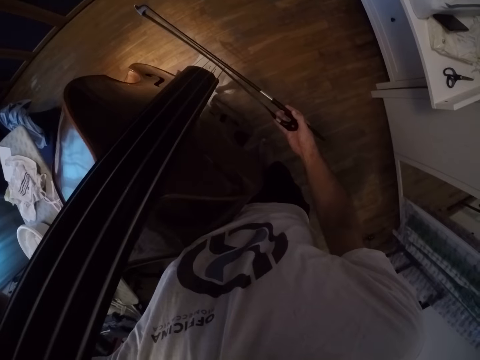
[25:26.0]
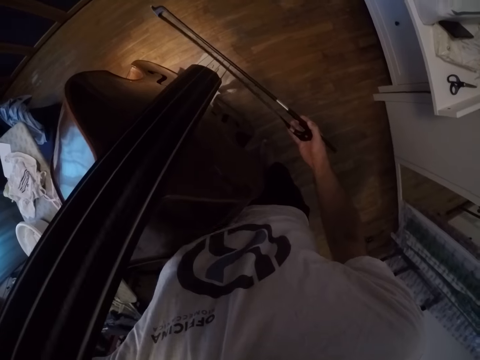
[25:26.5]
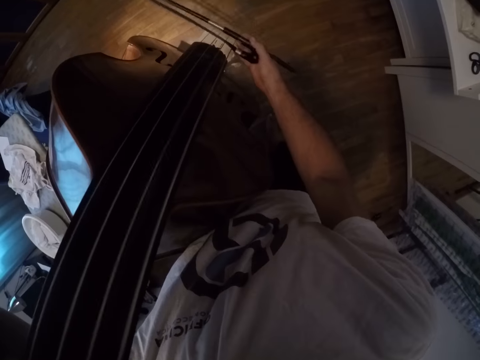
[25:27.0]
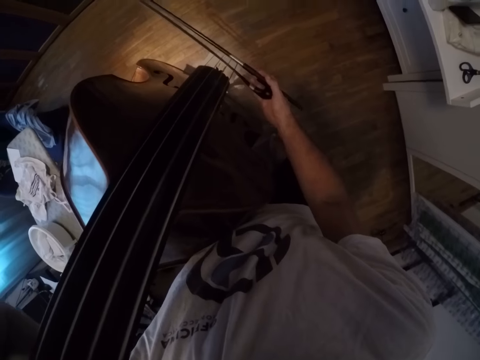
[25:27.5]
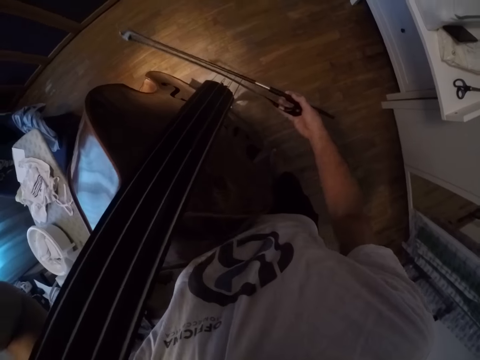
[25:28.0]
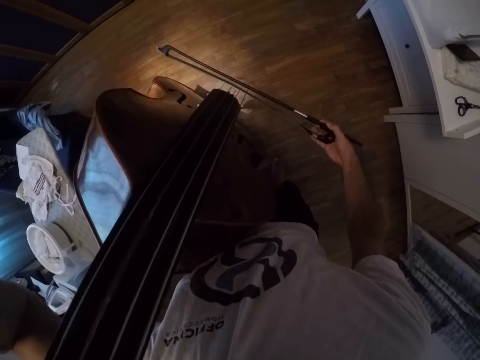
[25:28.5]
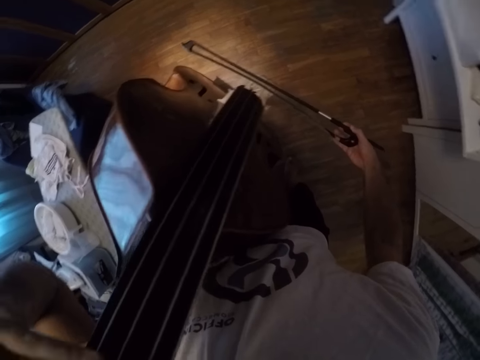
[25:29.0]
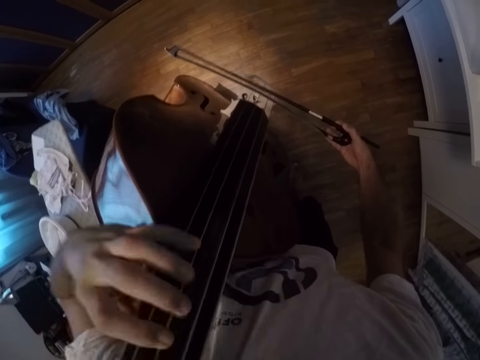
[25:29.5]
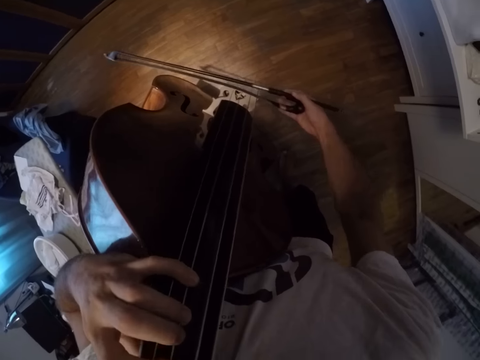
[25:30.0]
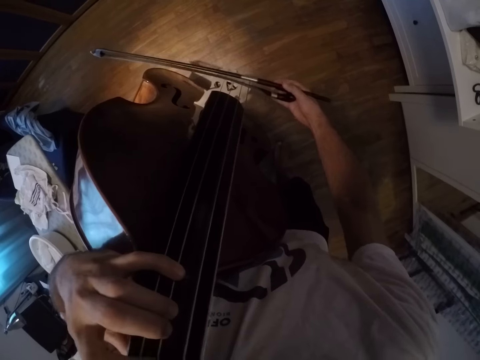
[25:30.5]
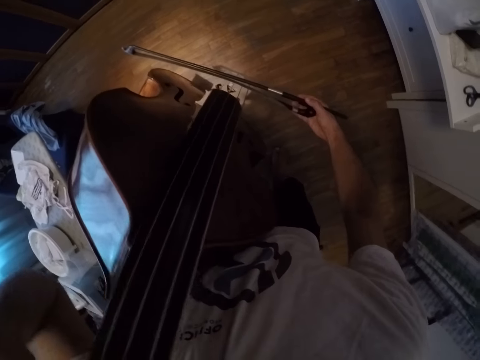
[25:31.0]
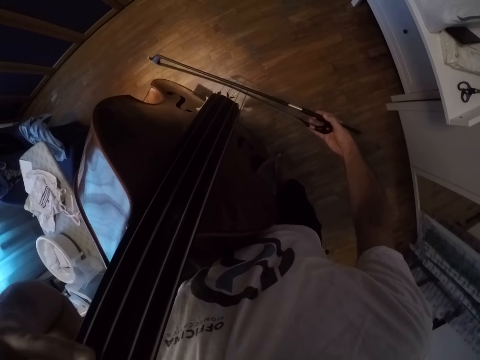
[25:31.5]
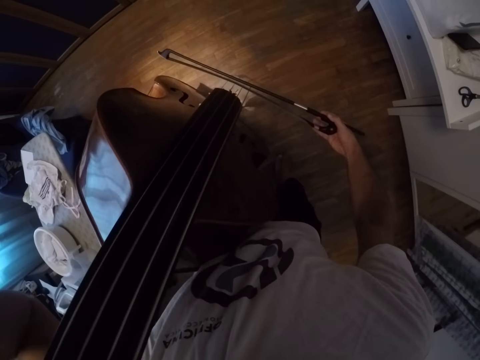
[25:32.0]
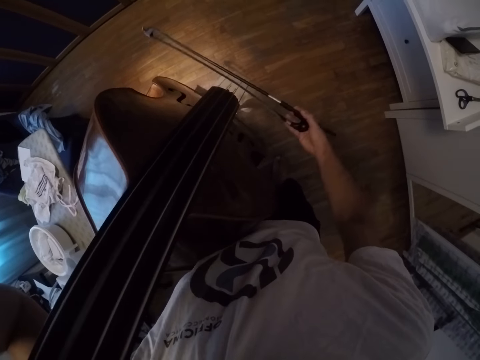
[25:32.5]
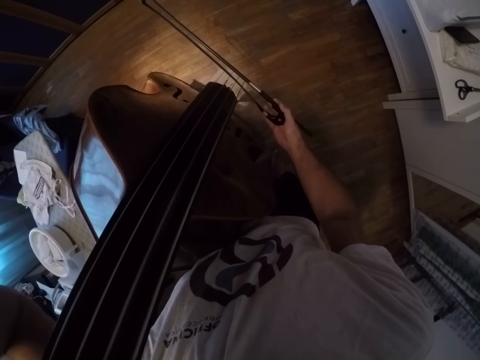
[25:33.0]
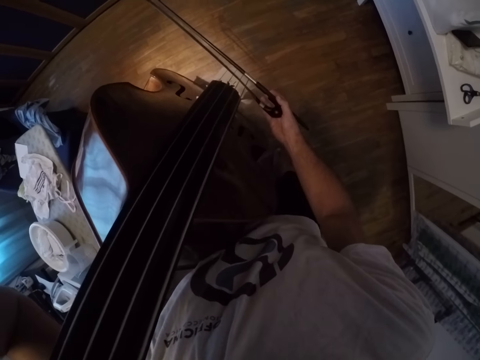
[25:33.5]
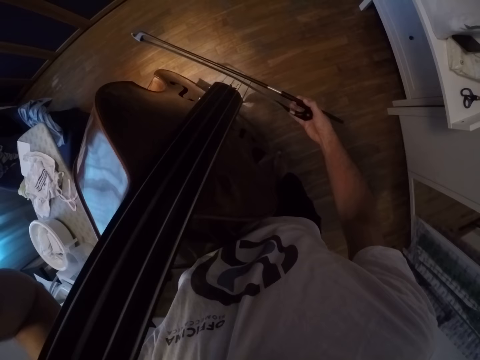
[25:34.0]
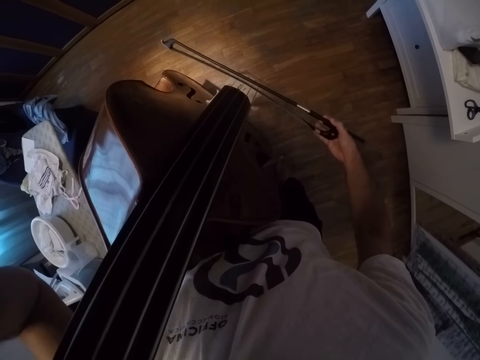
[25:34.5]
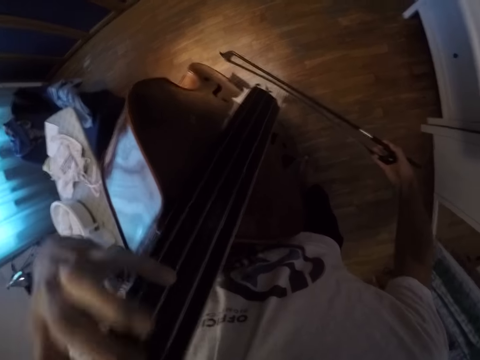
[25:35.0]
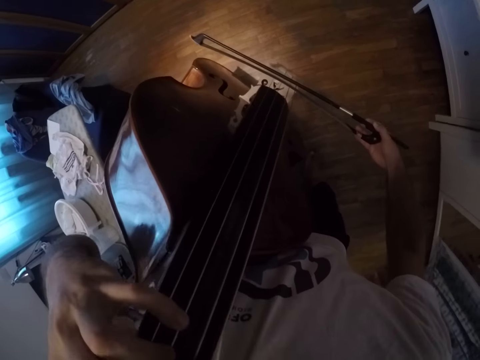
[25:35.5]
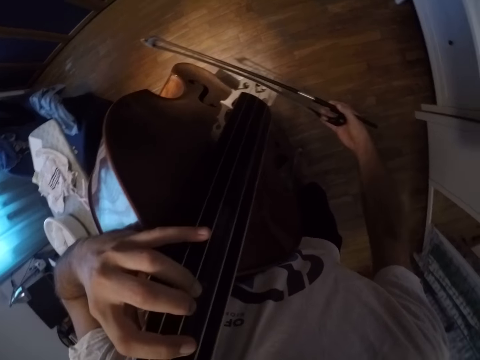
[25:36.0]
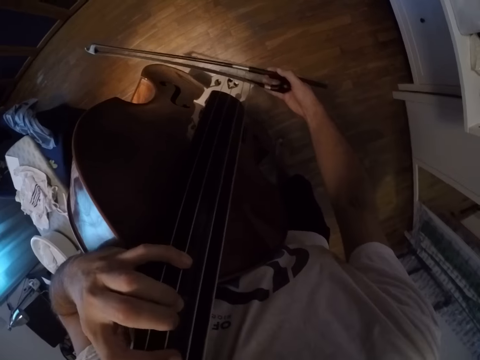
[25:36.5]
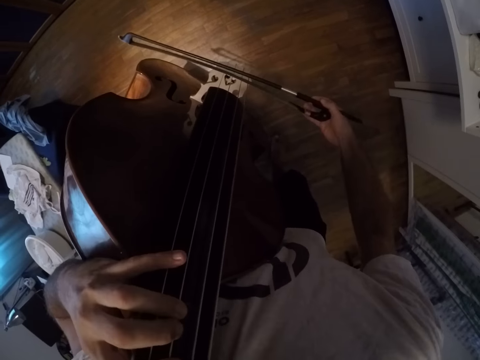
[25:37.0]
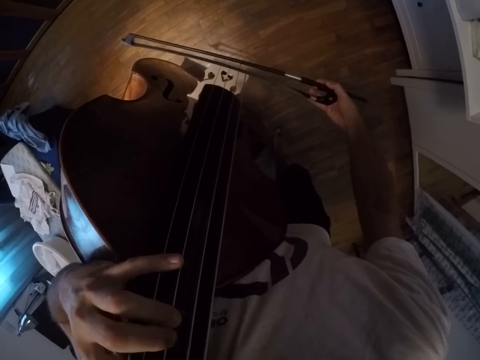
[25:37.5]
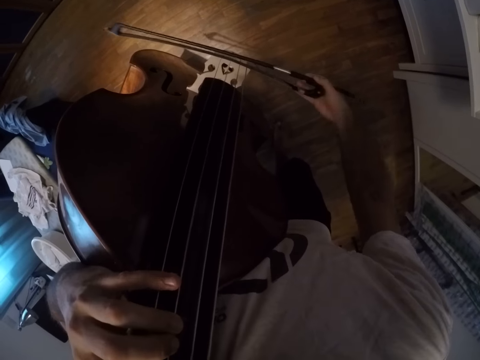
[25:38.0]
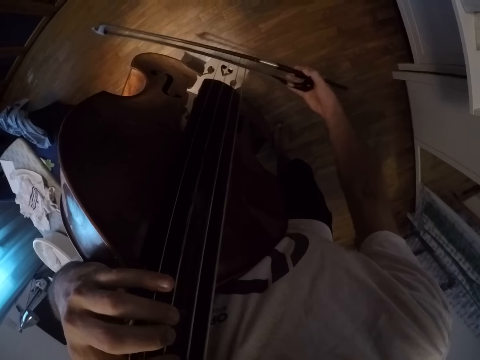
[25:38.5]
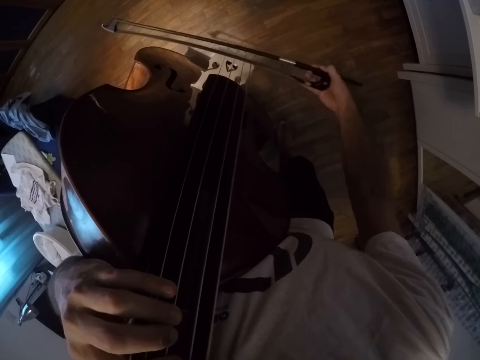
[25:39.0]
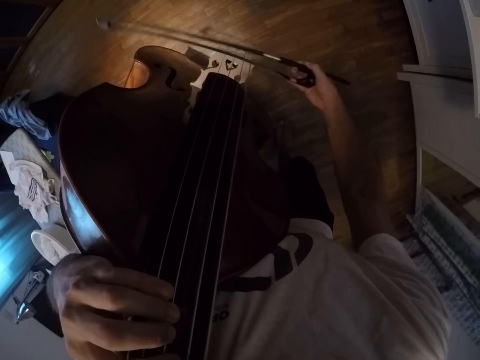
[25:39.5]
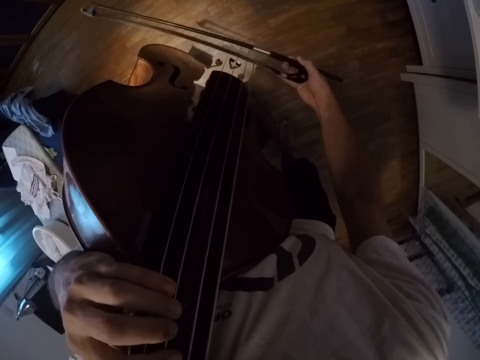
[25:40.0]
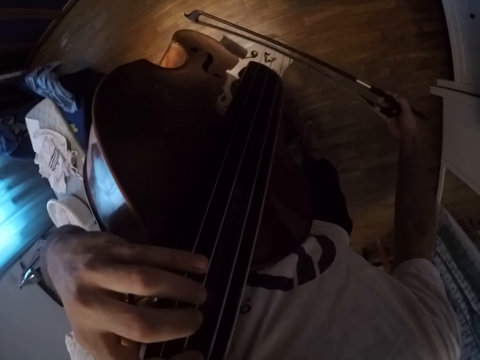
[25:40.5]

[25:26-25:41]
The camera wearer presses the violin. They play the violin.

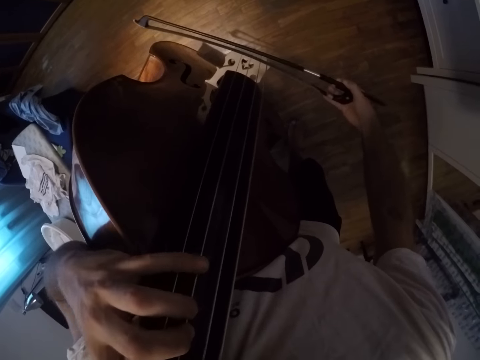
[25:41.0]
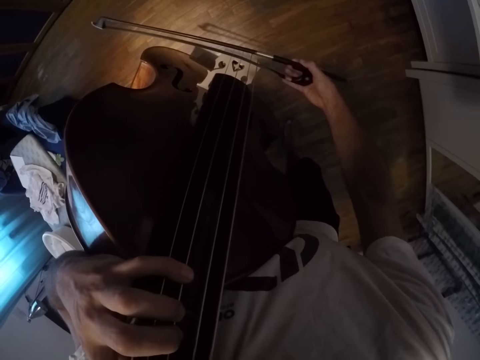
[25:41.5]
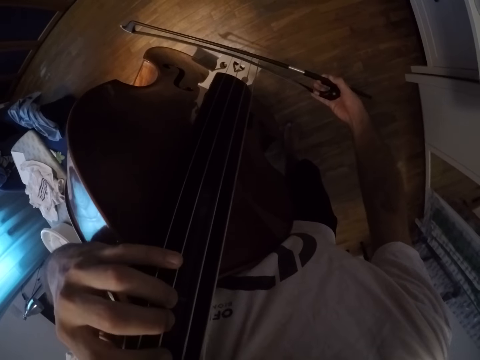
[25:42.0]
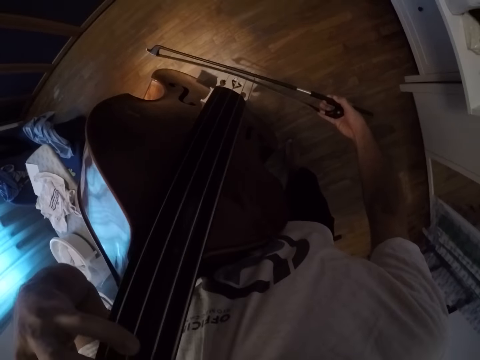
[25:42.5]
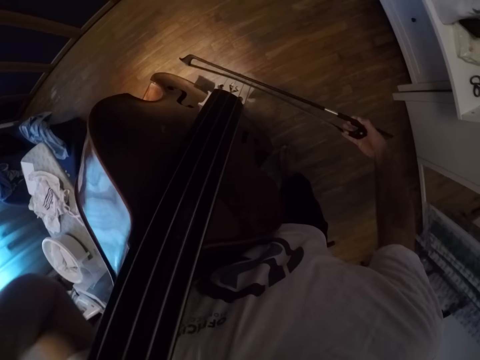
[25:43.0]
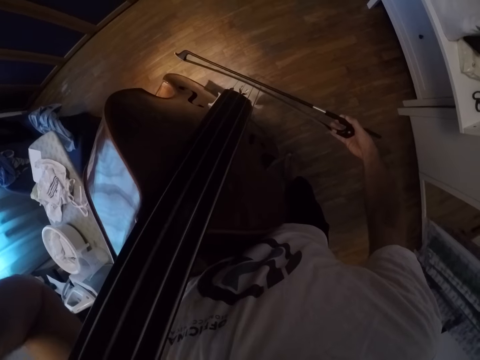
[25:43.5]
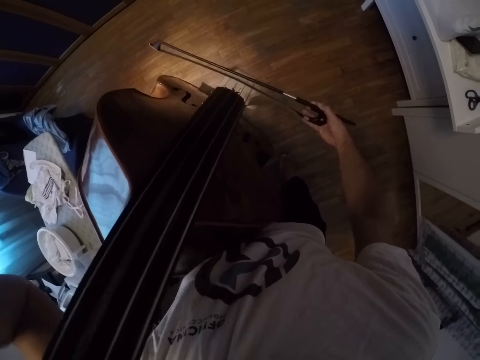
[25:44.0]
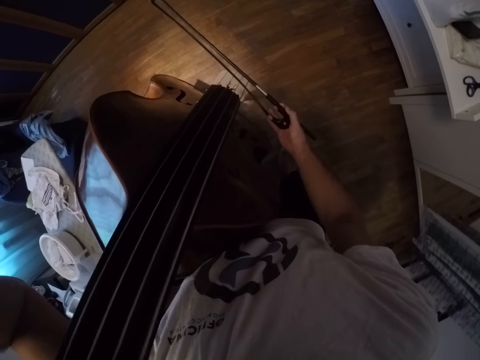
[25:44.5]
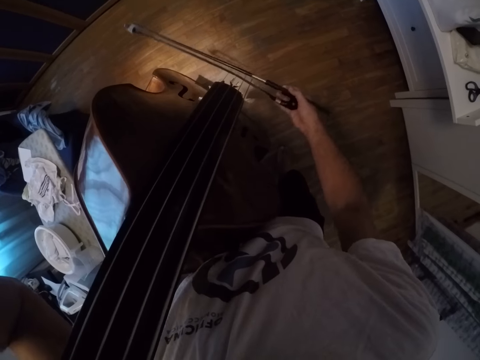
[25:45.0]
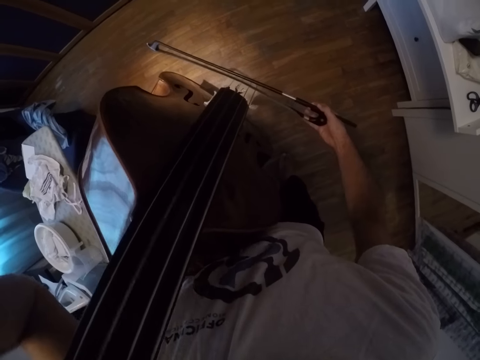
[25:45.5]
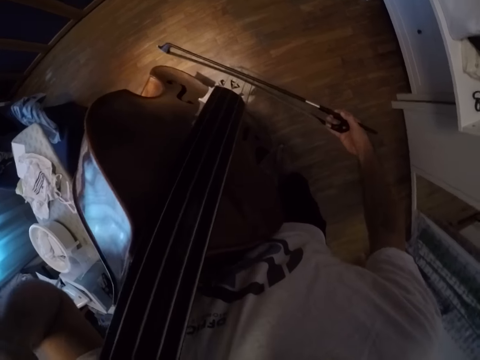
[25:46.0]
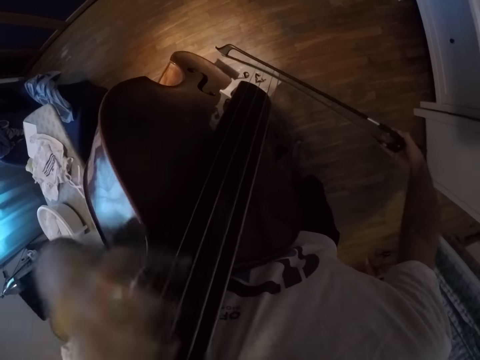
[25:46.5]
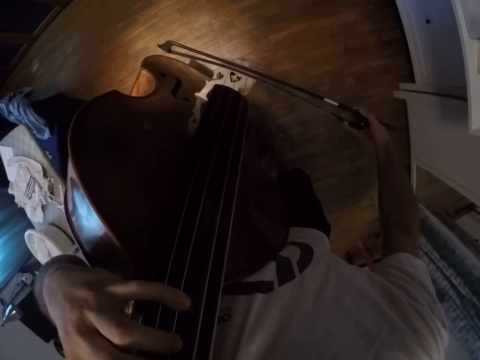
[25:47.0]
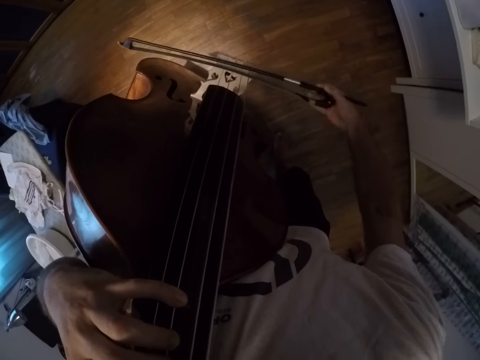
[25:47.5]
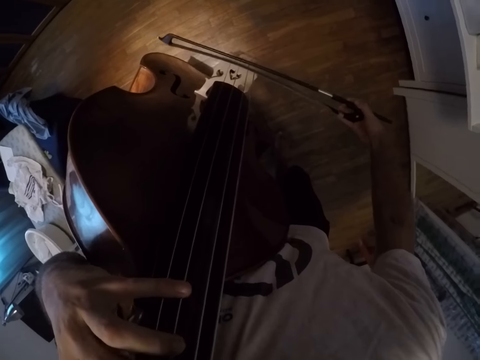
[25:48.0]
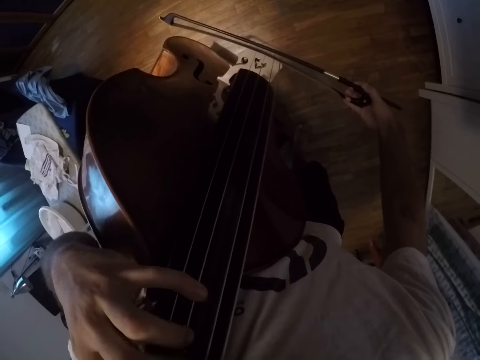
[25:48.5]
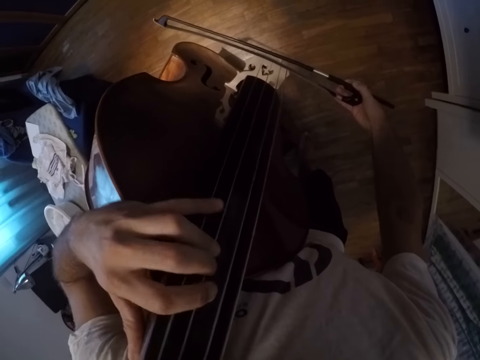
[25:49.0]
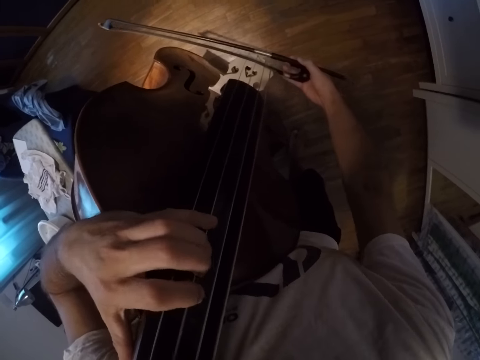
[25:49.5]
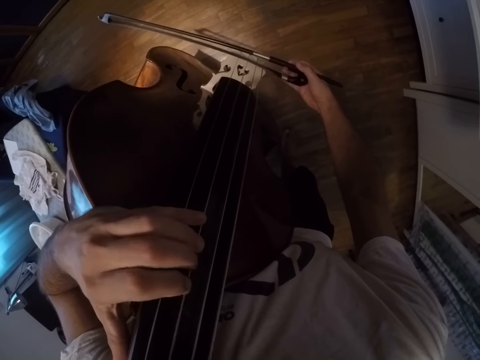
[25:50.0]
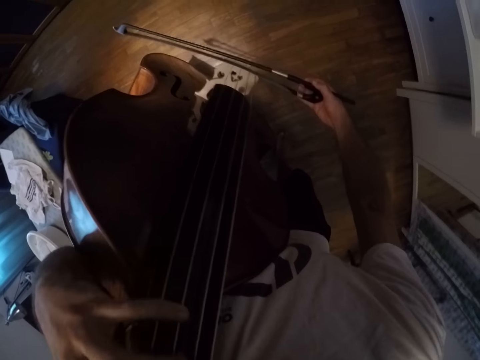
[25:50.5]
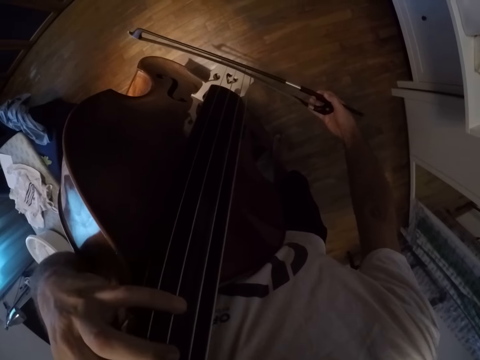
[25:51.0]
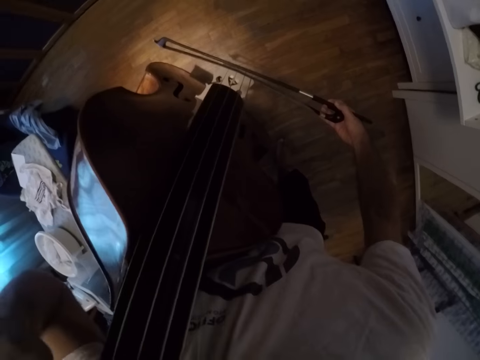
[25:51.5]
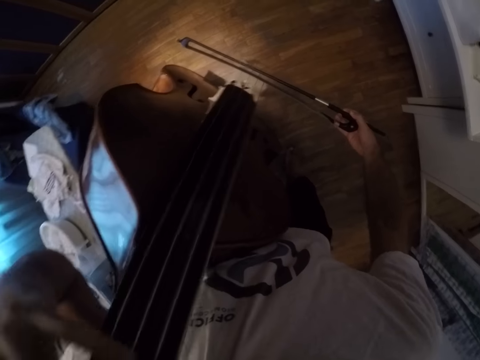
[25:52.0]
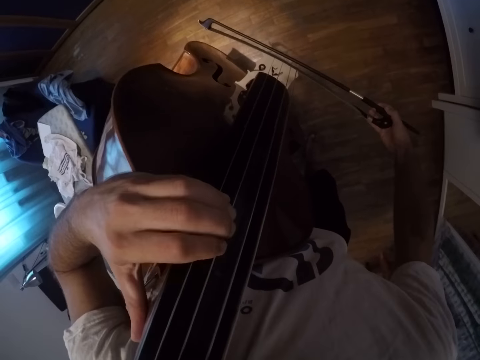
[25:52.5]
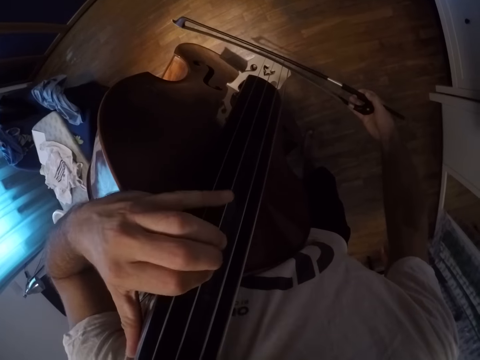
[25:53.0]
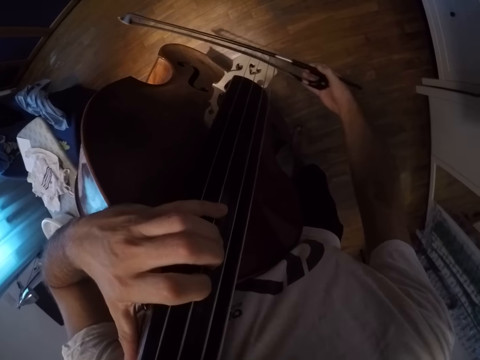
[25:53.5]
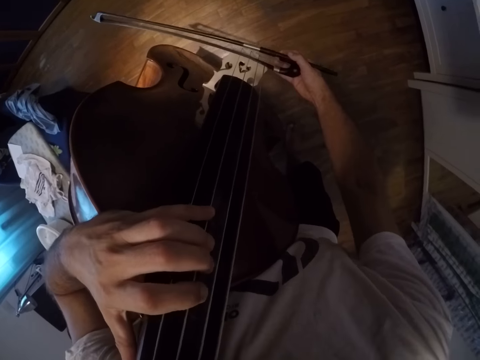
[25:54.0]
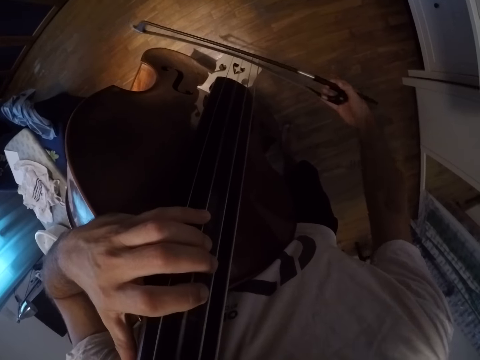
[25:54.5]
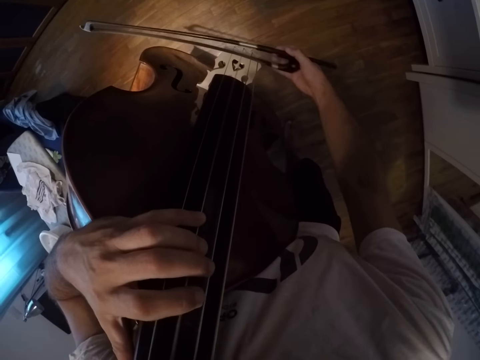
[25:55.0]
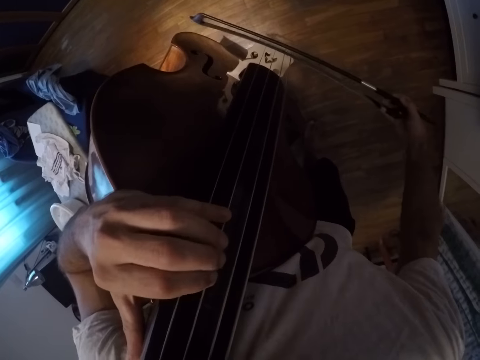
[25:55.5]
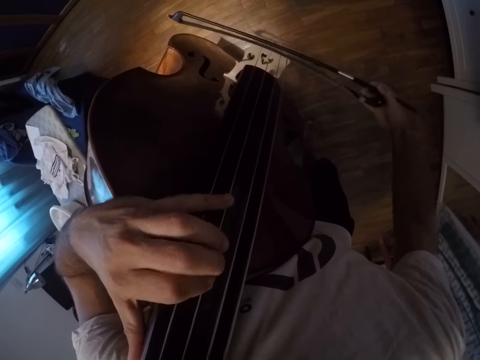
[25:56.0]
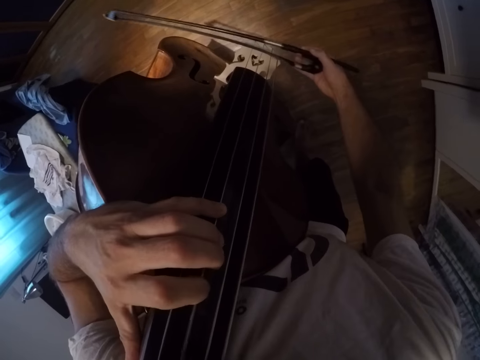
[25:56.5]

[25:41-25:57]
The camera wearer plays the violin.
